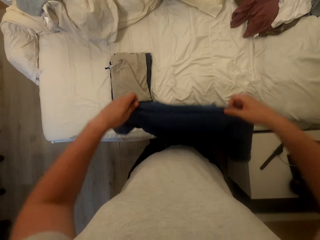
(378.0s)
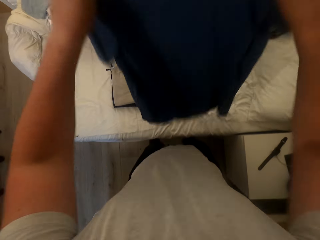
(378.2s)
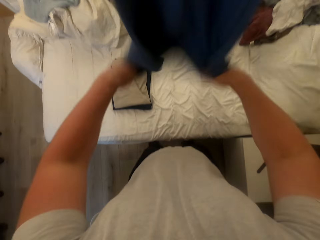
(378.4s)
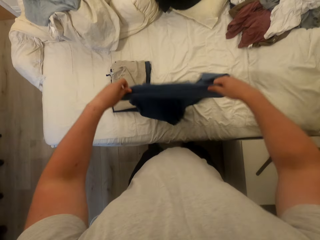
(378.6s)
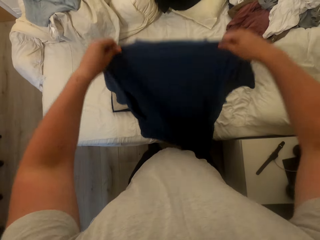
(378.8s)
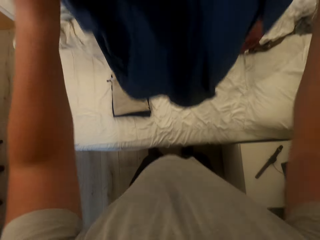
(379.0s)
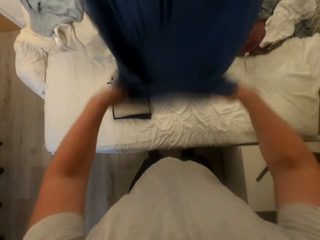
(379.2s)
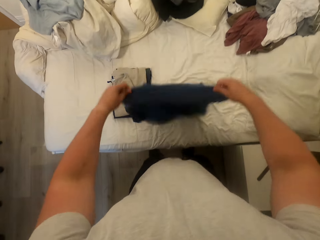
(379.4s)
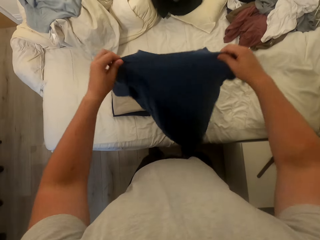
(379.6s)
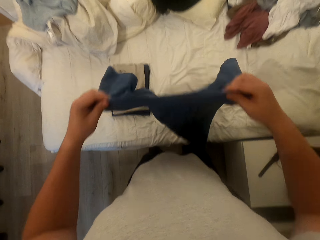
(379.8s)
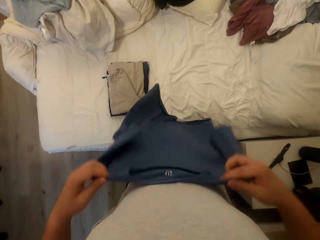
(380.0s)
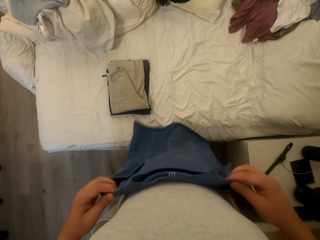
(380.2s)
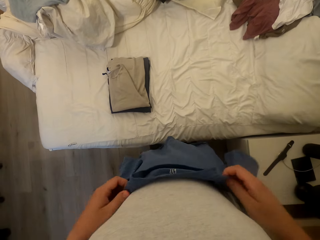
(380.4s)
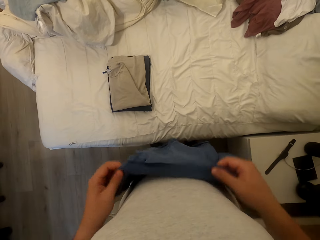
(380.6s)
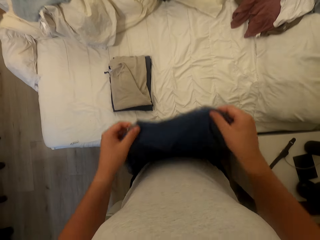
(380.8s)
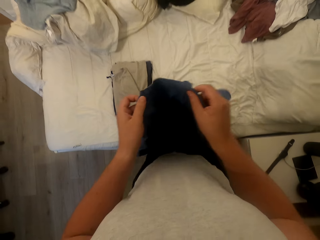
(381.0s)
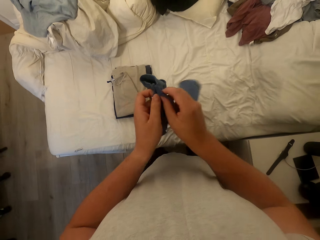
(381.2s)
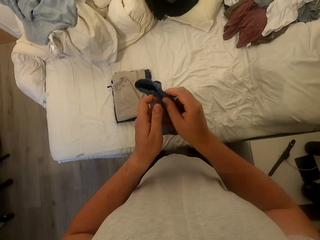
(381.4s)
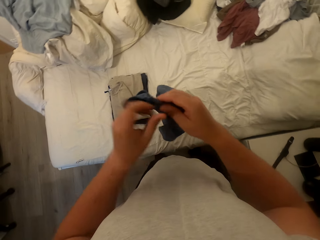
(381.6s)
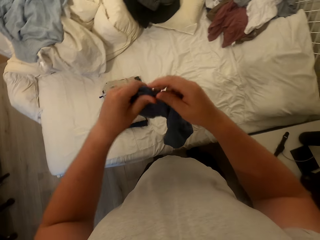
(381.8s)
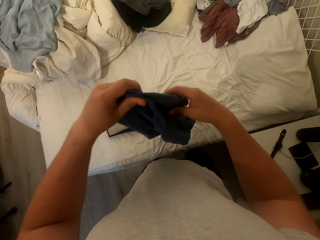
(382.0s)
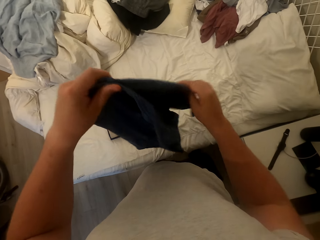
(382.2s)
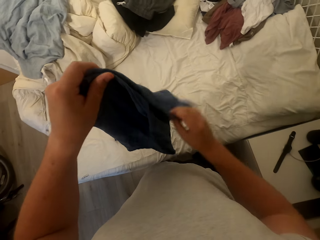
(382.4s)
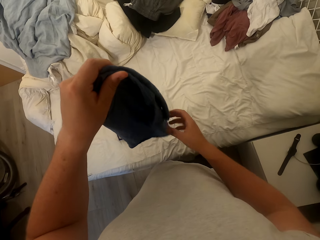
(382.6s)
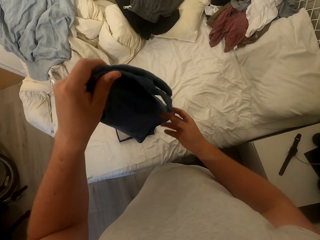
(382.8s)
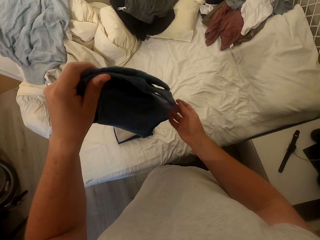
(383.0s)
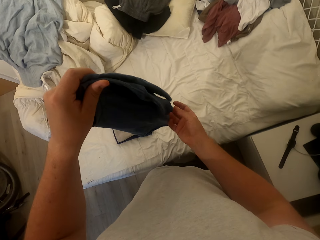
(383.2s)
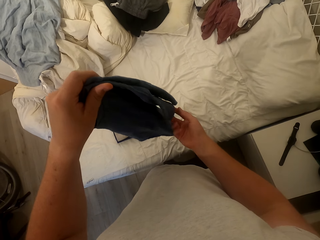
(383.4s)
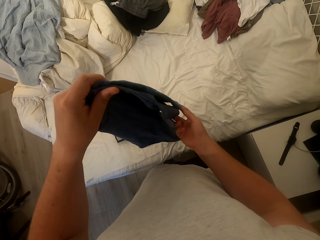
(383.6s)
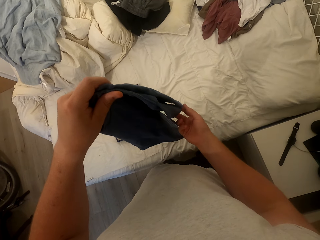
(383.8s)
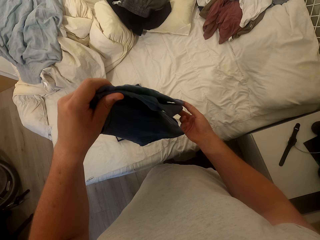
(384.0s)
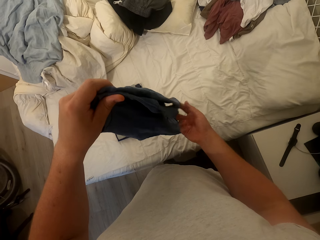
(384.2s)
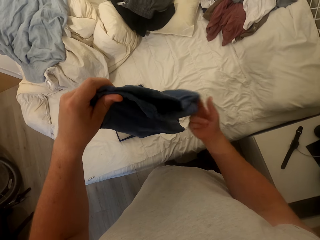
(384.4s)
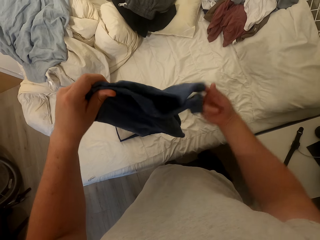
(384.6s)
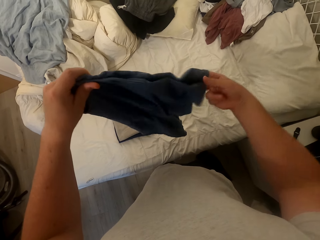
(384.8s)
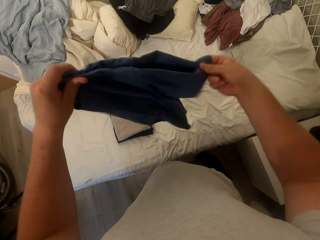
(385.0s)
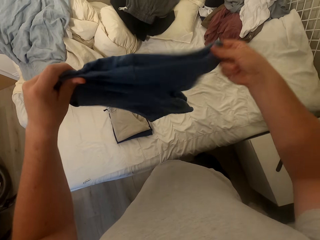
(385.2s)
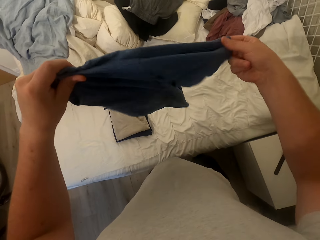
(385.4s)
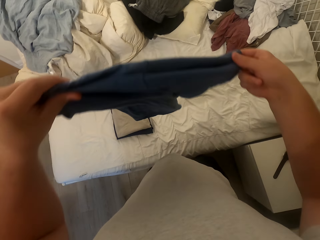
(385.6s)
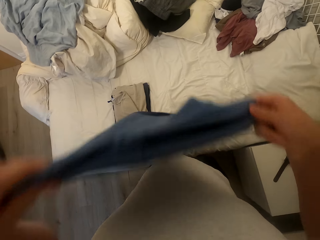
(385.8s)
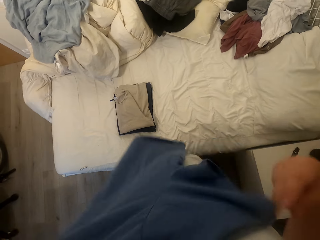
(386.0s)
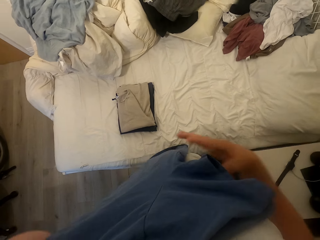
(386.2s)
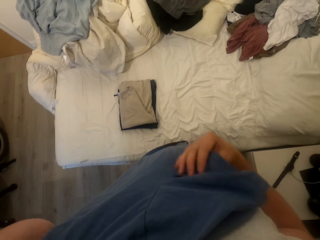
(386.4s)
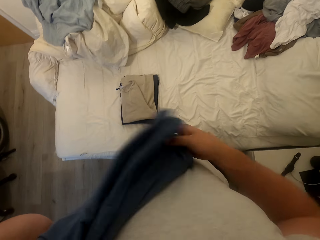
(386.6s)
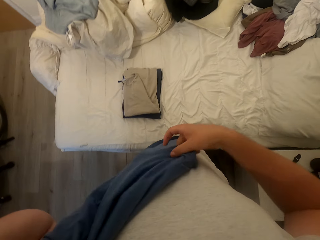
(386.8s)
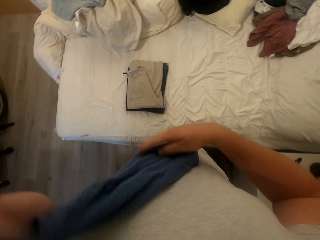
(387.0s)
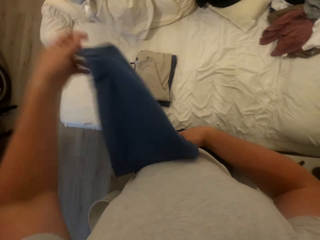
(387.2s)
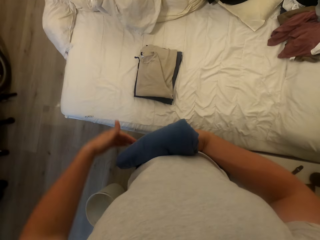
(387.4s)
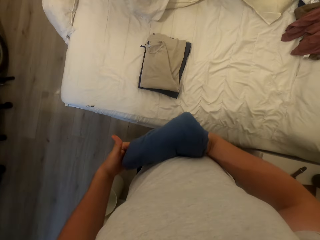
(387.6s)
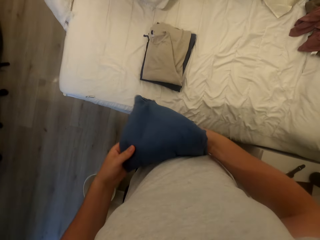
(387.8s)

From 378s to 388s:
The camera wearer dusts the T-shirt. They fold the T-shirt.

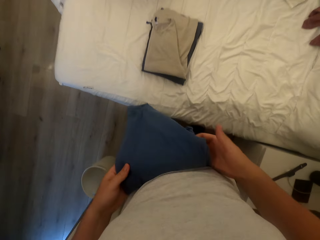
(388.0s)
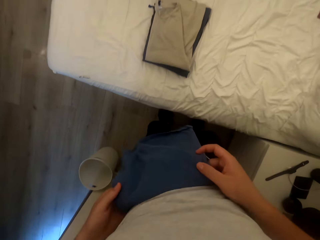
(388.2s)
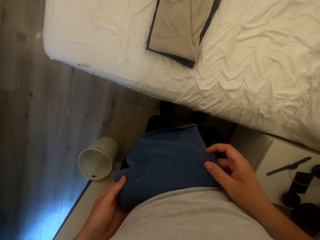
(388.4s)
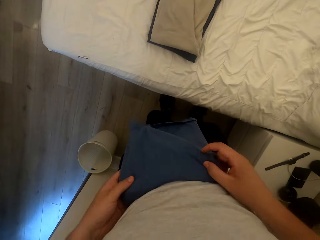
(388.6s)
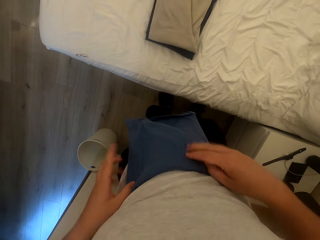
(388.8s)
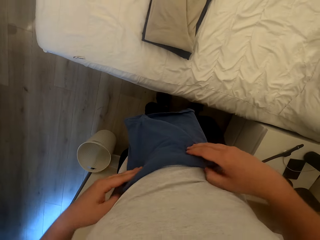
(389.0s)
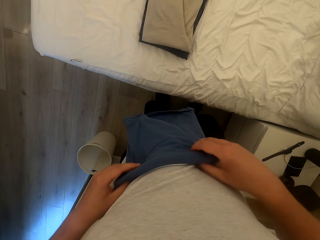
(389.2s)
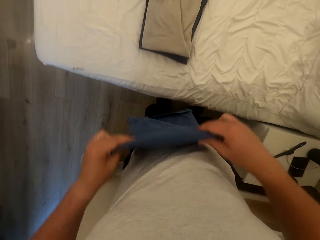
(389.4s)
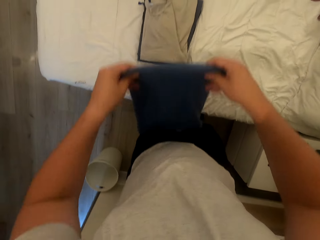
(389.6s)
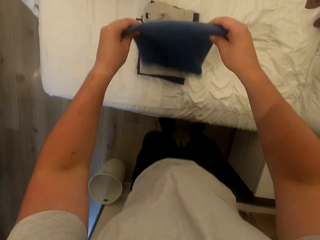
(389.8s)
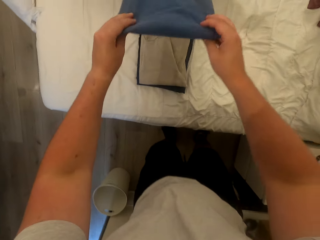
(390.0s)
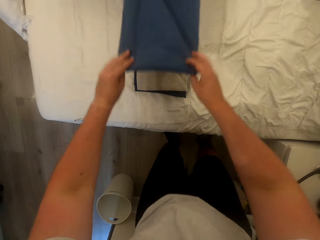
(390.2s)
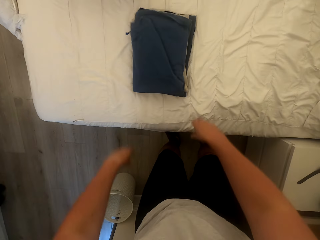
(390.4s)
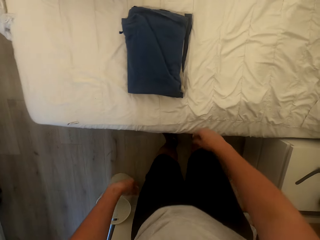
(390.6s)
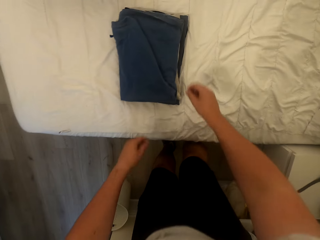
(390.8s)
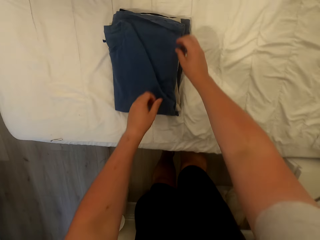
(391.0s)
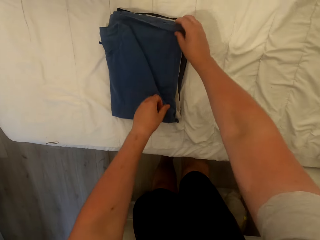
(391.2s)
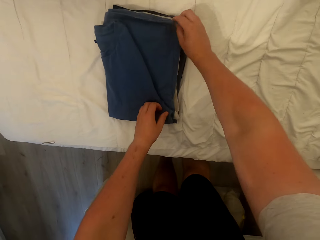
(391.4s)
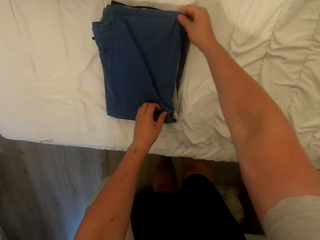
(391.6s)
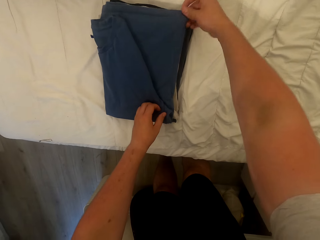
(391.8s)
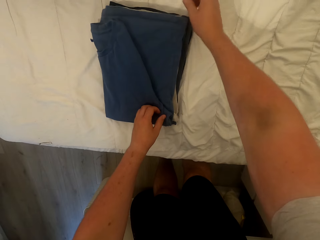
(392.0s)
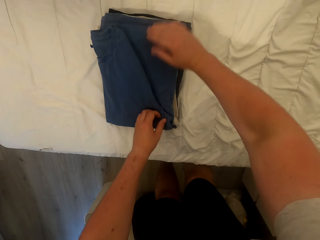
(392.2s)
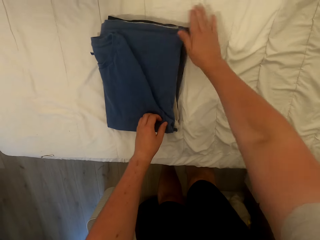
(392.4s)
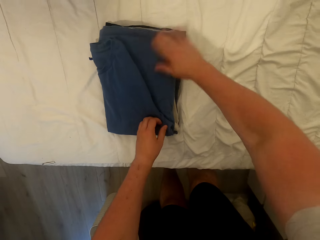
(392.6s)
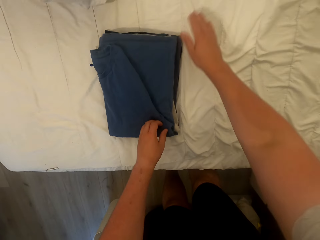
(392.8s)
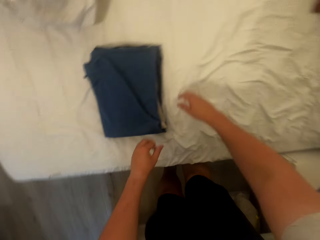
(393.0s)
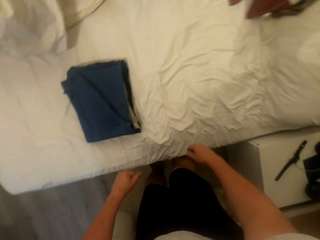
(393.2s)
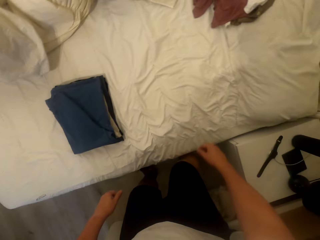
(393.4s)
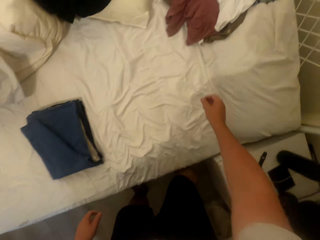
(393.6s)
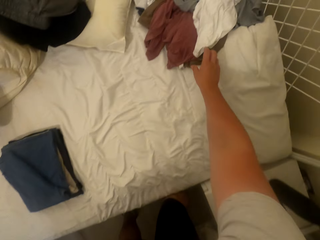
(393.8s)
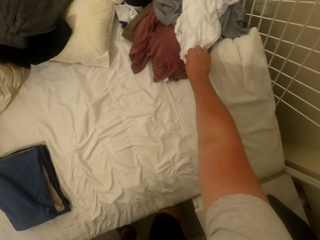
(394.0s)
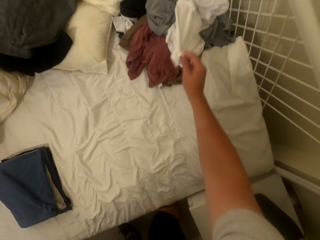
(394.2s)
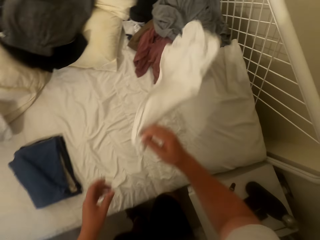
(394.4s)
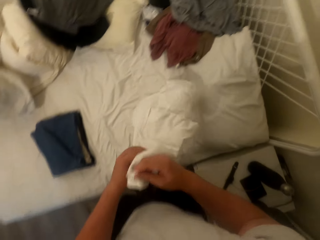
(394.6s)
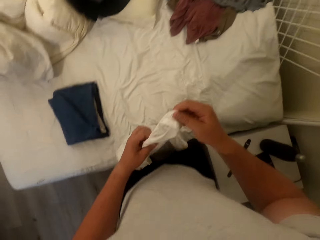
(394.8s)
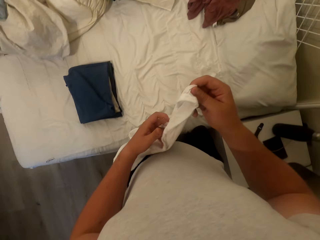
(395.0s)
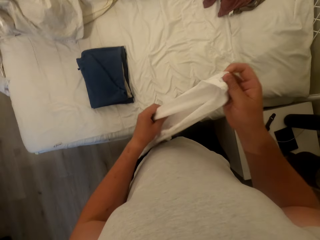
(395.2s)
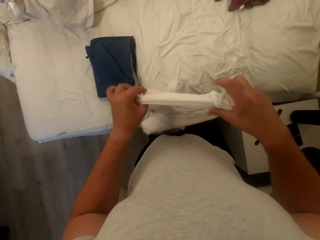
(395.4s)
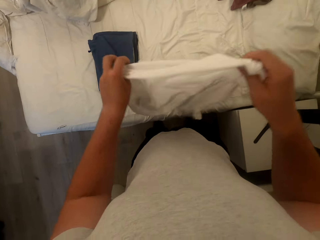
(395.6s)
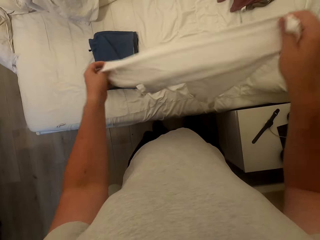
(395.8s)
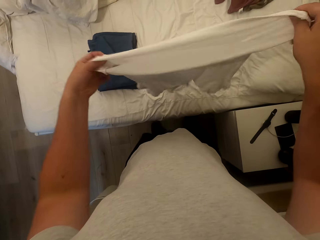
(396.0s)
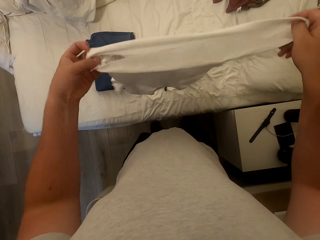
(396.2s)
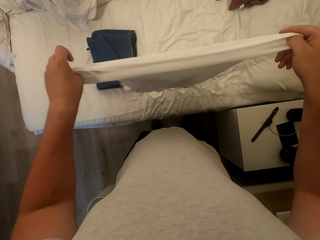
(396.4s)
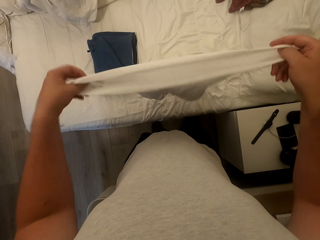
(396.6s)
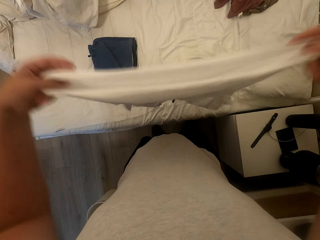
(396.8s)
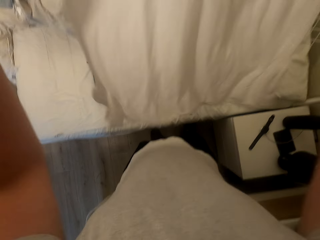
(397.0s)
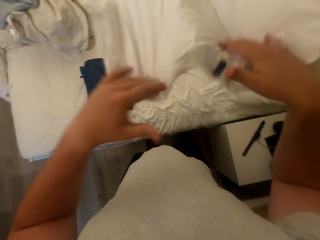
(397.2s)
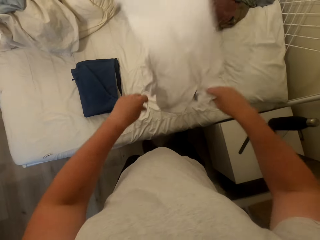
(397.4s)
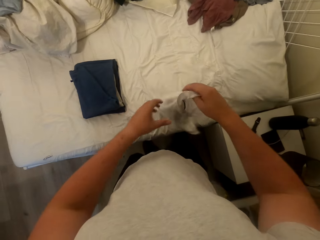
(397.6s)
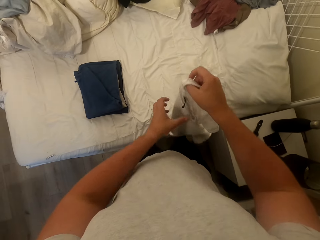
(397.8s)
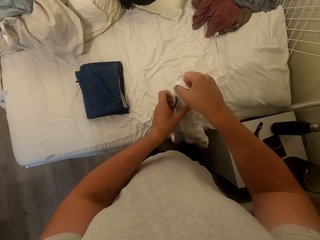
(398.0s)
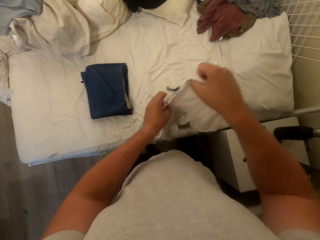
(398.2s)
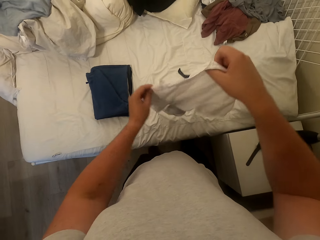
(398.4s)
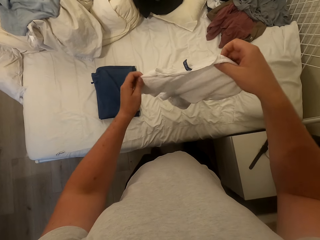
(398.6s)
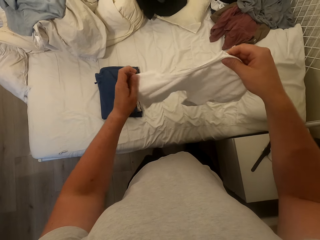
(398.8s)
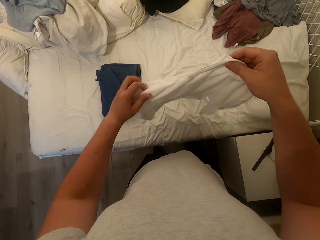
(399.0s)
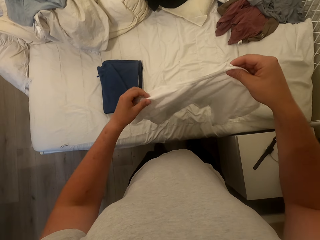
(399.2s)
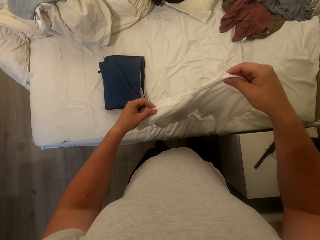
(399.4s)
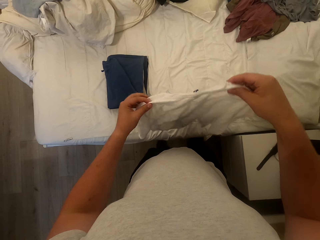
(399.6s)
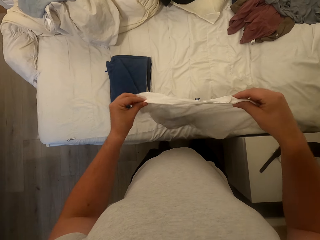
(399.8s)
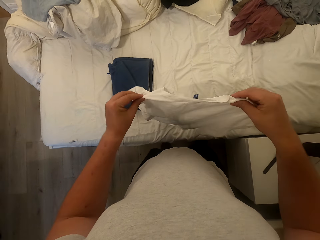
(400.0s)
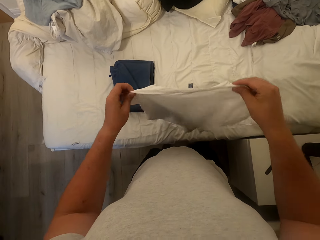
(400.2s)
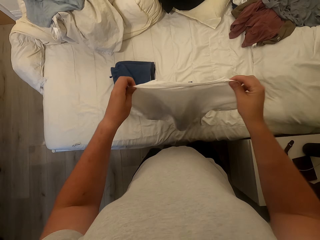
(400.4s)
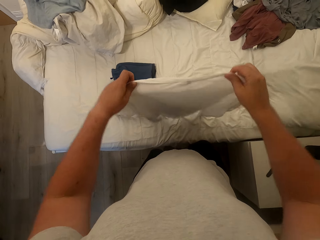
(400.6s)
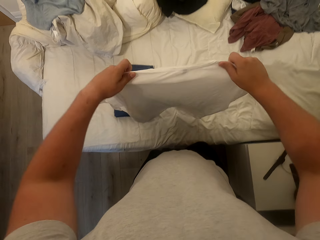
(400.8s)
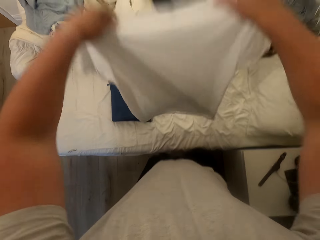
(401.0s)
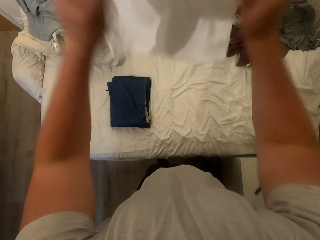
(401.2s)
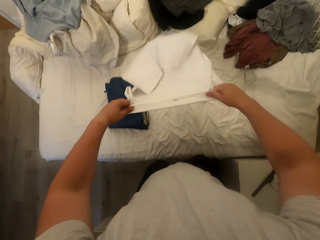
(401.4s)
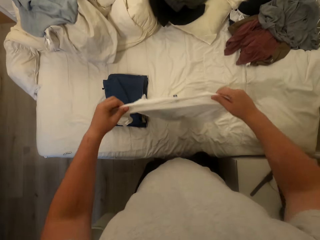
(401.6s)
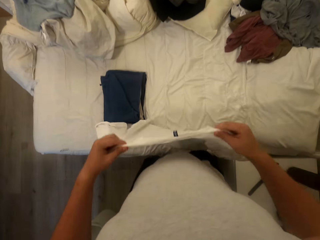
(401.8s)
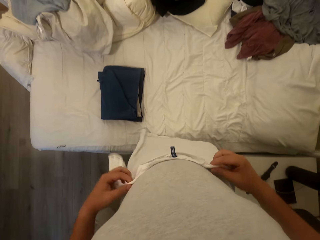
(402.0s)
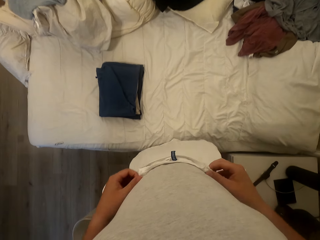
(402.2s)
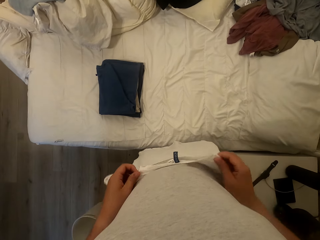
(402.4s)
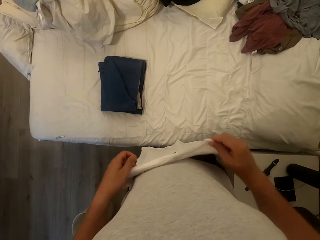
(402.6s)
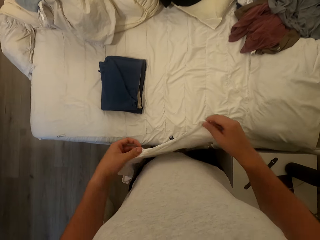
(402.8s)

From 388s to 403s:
The camera wearer drops the T-shirt on the bed. They adjust the T-shirt. They wipe the T-shirt. They pick the sixth T-shirt from the bed. They turn the T-shirt. They spread the T-shirt. They dust the T-shirt.
